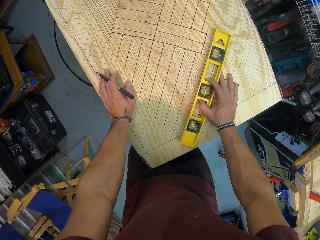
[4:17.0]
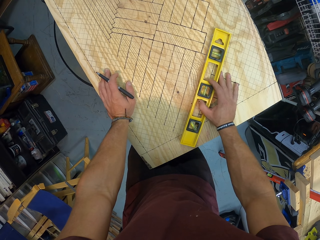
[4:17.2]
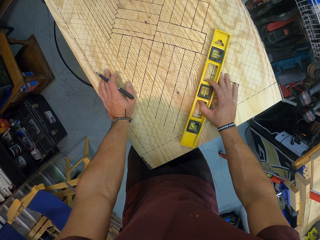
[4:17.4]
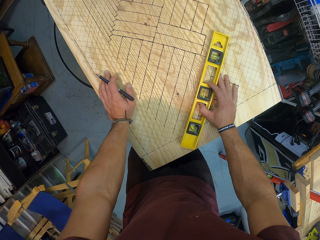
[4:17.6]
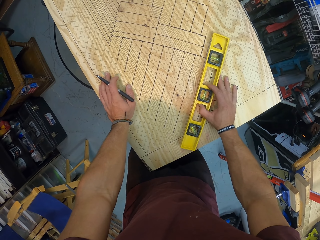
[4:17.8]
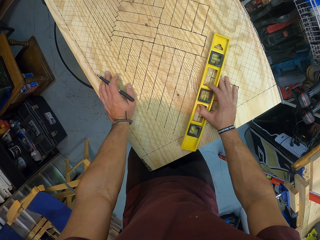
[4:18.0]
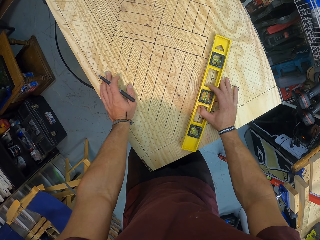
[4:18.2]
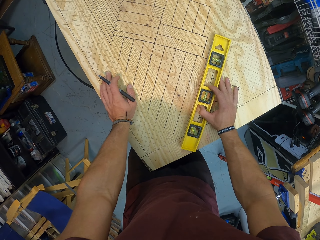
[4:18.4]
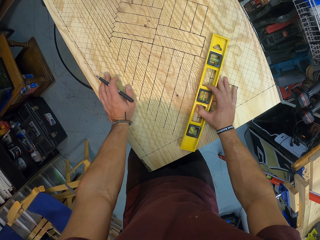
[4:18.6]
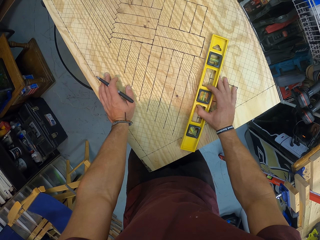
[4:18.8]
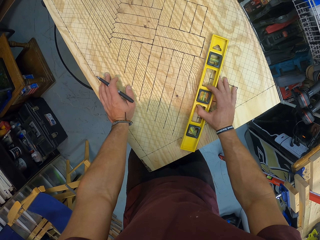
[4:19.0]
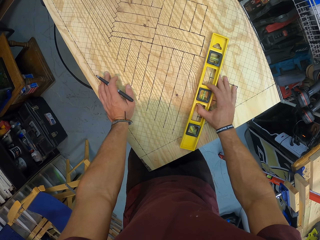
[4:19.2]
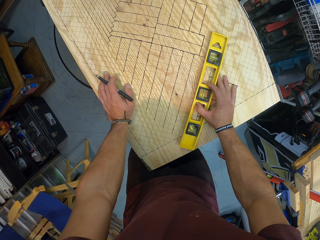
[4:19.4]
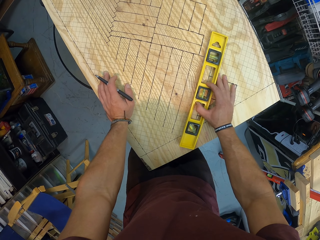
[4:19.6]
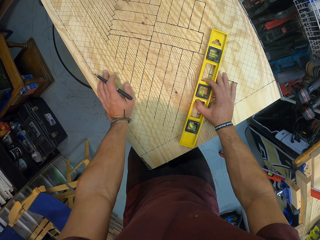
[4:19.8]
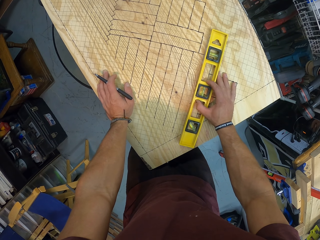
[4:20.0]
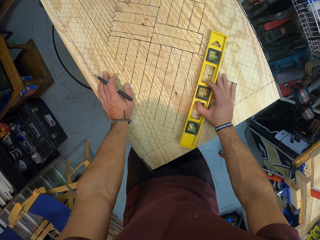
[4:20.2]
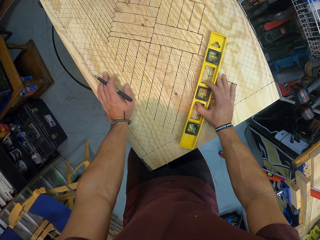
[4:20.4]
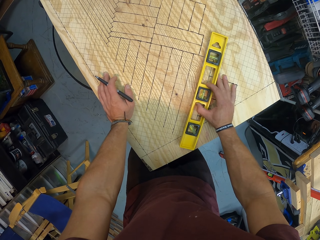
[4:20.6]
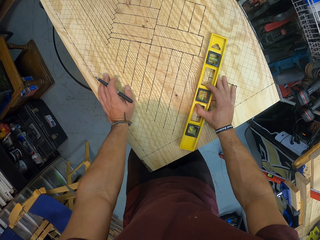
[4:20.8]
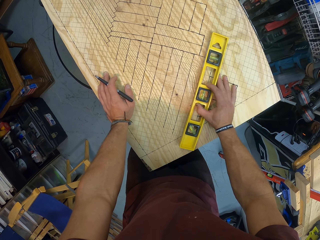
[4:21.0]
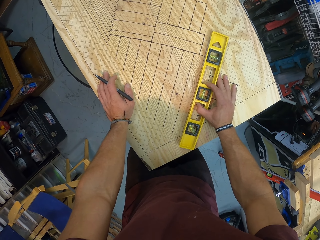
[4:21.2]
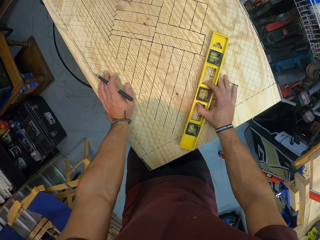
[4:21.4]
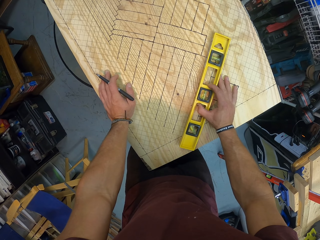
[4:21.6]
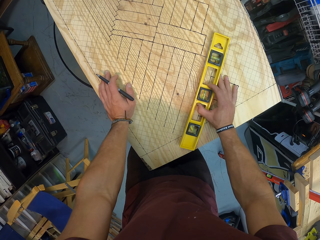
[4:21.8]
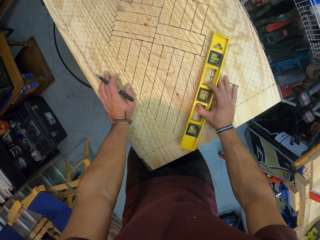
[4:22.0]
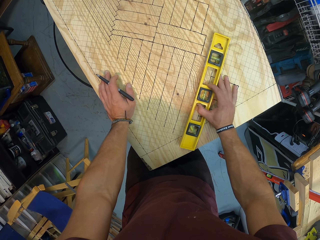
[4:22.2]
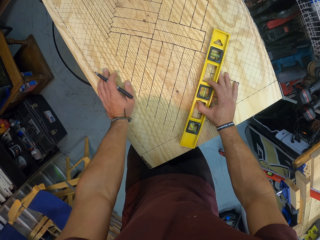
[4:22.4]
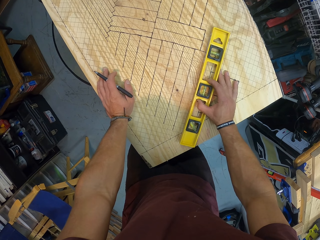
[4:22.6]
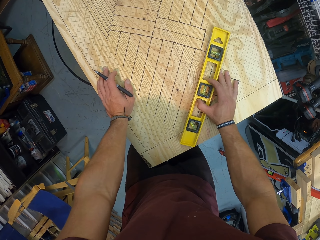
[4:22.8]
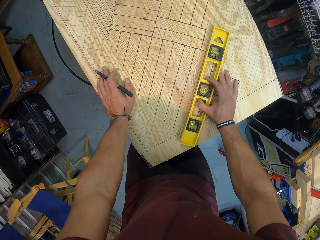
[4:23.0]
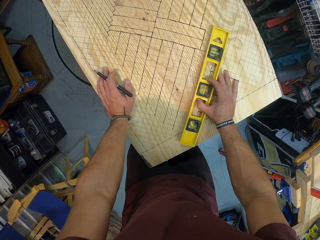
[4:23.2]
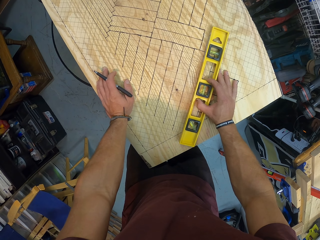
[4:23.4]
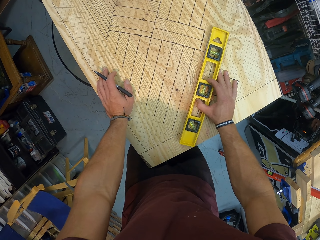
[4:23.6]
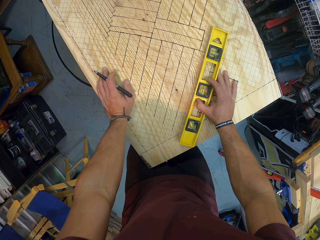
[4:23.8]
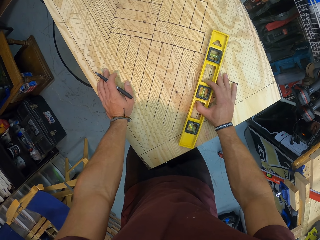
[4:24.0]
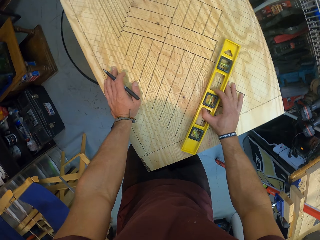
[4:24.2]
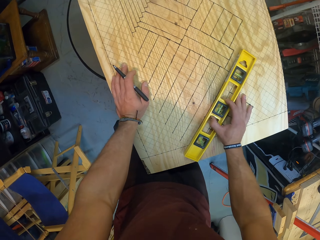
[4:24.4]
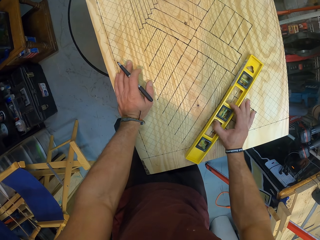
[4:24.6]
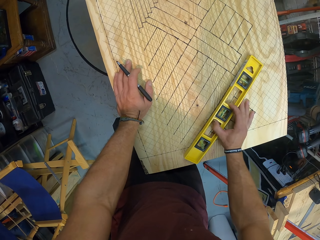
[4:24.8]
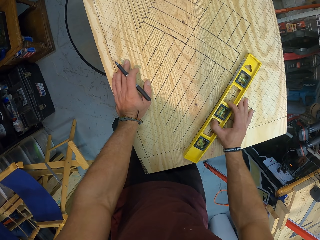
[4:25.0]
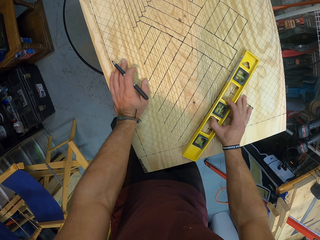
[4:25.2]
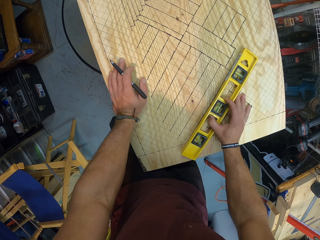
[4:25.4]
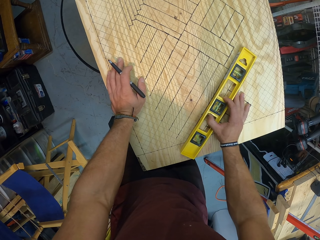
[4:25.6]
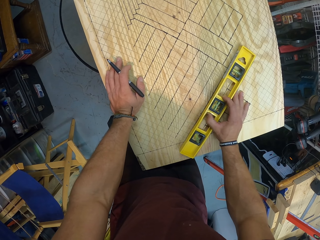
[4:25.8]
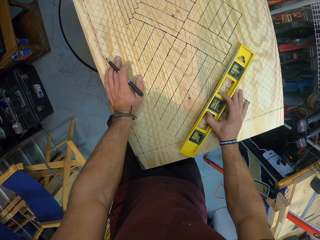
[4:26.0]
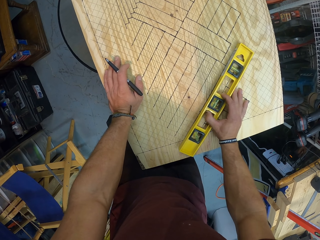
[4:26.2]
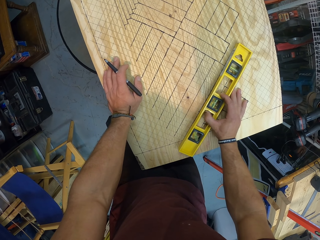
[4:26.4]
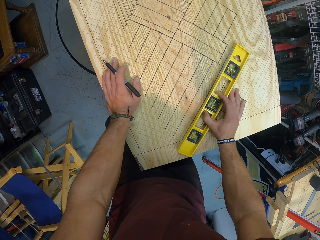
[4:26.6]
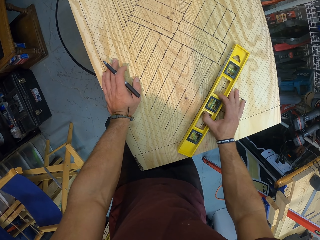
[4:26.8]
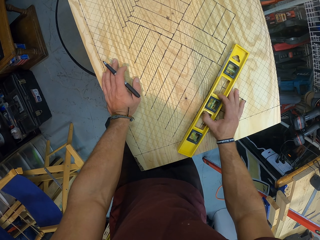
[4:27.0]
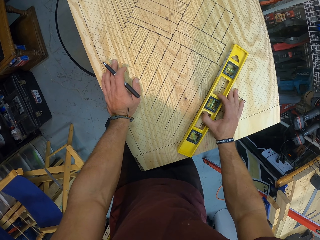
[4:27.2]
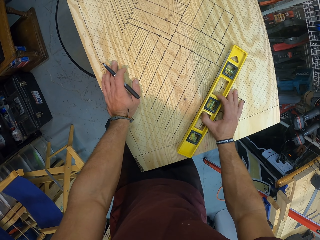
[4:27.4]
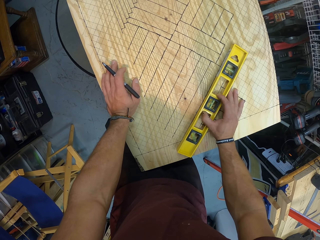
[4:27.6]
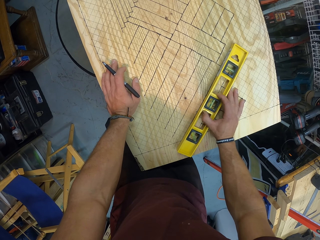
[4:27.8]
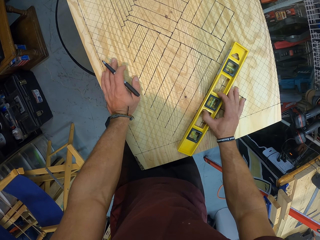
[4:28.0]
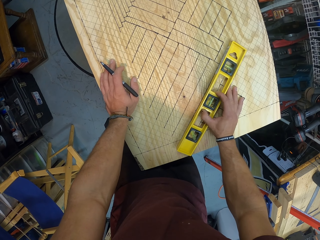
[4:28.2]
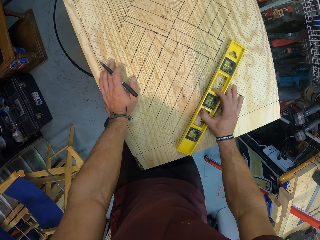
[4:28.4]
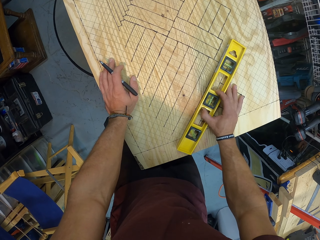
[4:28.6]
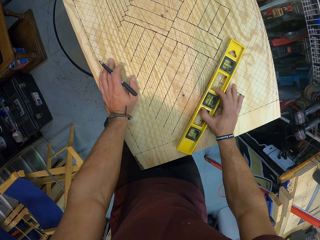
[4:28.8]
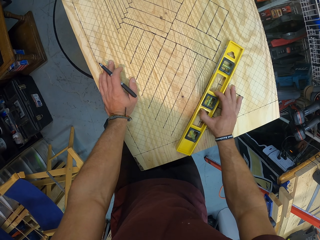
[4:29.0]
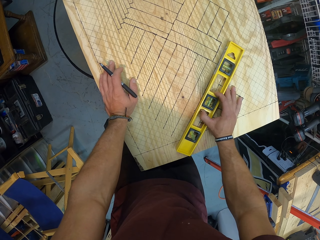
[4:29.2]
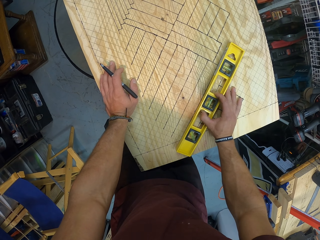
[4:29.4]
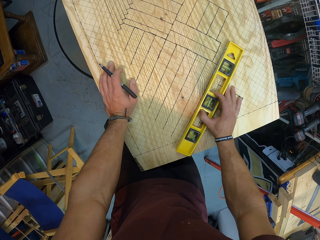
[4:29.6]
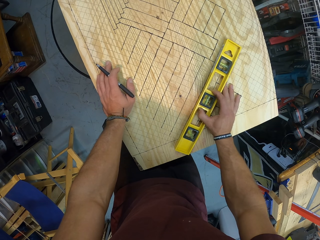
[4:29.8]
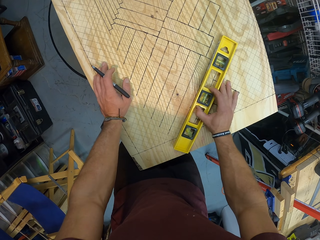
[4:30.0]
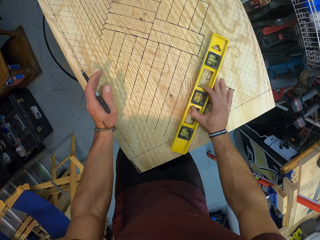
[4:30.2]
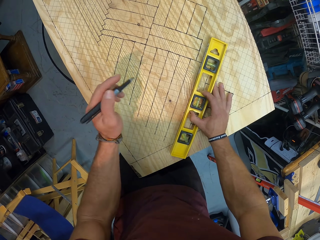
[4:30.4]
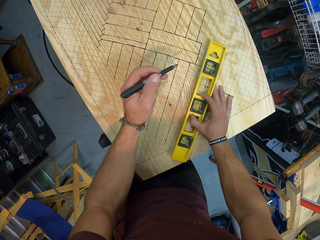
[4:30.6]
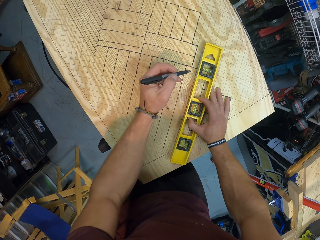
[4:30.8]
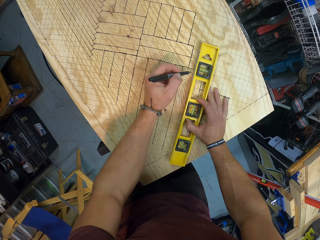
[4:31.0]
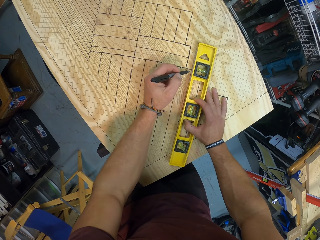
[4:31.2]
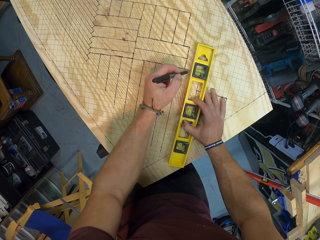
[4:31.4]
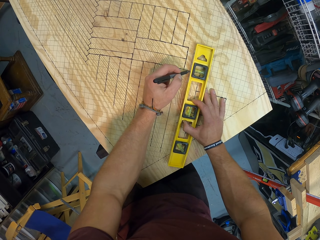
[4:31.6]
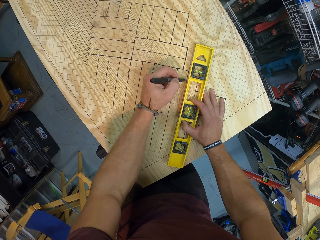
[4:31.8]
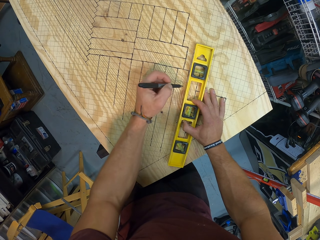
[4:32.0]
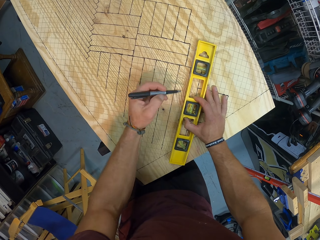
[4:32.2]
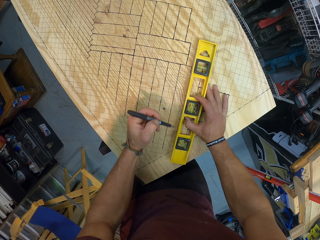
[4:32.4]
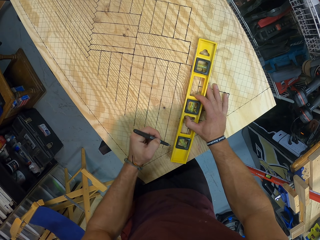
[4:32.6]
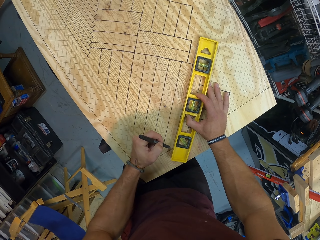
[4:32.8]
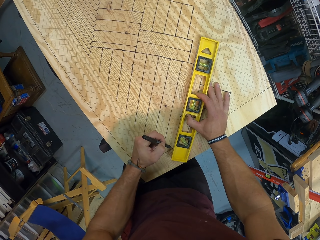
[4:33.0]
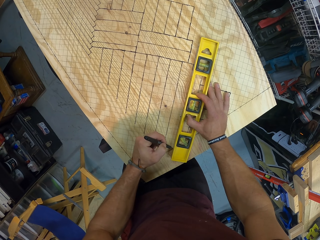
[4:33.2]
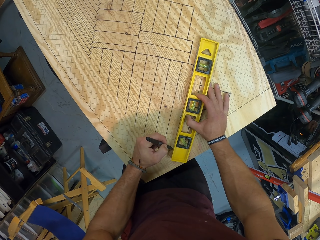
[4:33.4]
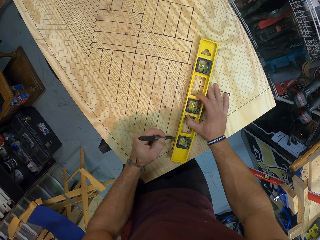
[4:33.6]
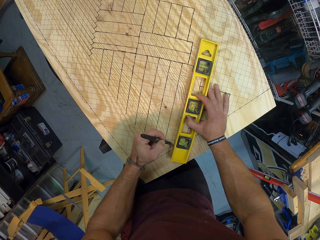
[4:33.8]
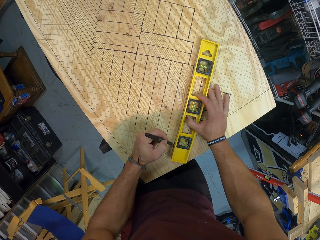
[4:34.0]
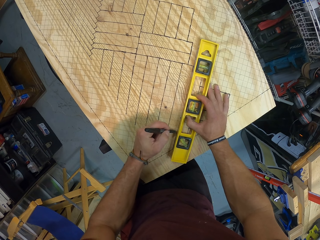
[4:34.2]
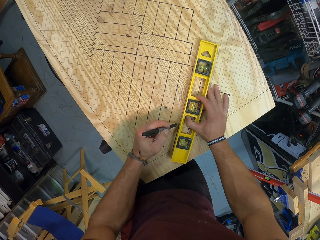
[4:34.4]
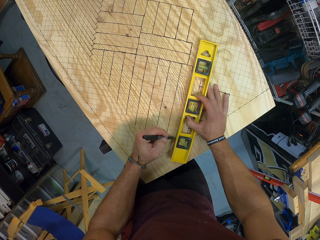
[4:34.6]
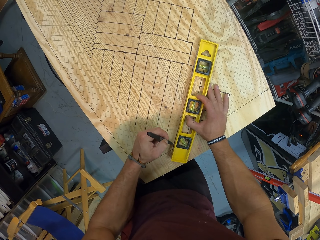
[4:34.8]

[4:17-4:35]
The camera wearer aligns a torpedo on the board. He measures the wooden board with the spirit level in his right hand. He draws a line on the wooden board with the pen with his left hand.

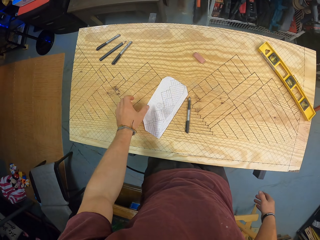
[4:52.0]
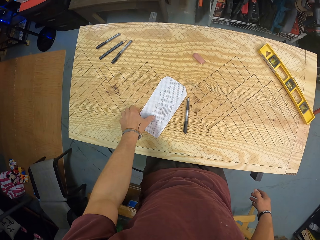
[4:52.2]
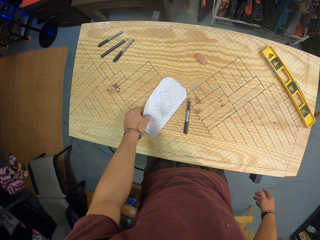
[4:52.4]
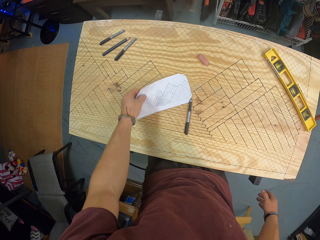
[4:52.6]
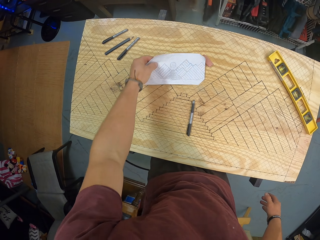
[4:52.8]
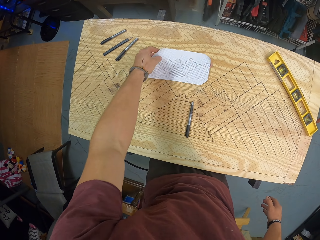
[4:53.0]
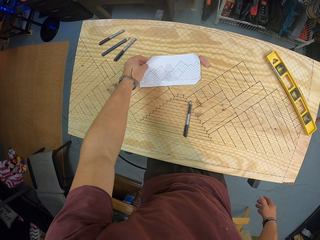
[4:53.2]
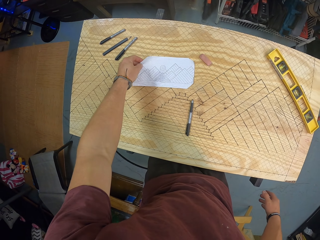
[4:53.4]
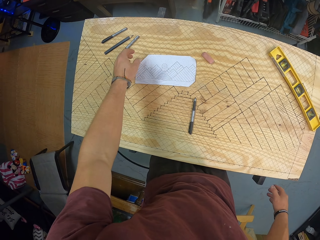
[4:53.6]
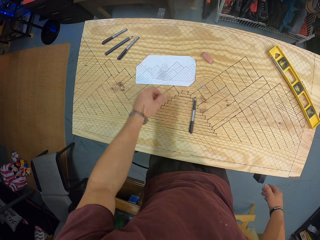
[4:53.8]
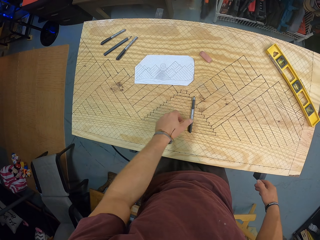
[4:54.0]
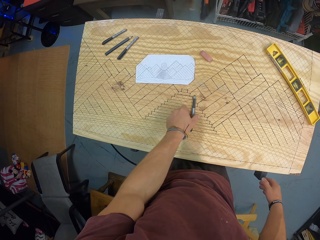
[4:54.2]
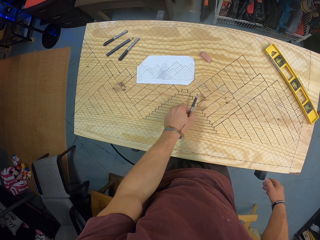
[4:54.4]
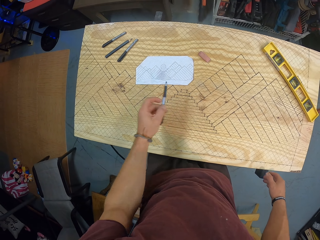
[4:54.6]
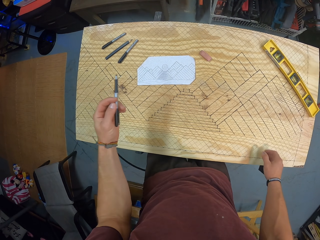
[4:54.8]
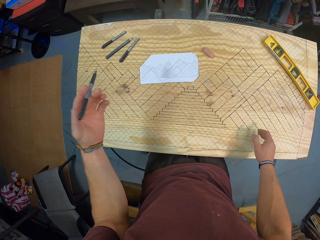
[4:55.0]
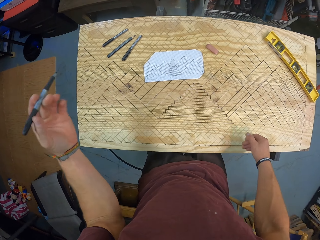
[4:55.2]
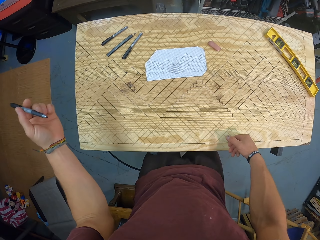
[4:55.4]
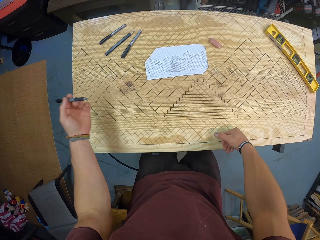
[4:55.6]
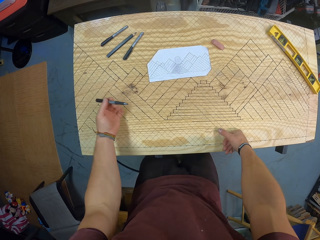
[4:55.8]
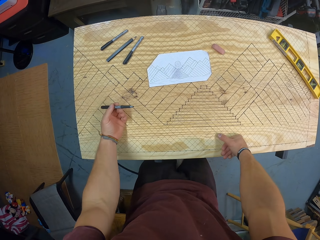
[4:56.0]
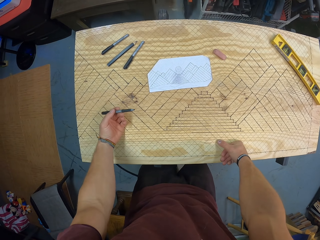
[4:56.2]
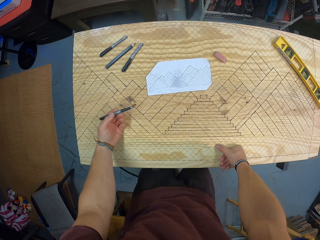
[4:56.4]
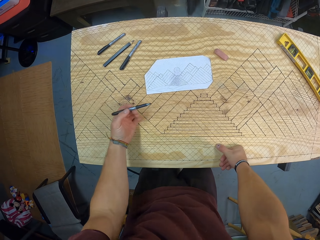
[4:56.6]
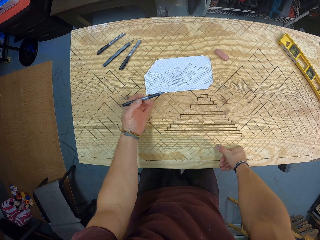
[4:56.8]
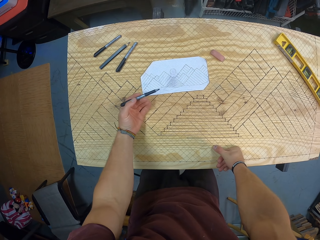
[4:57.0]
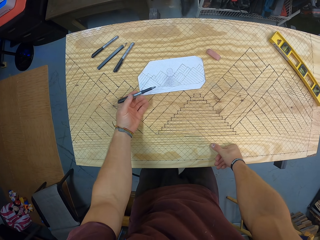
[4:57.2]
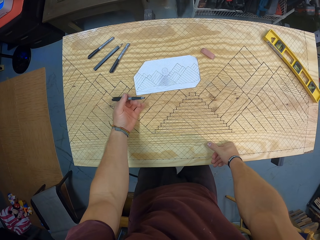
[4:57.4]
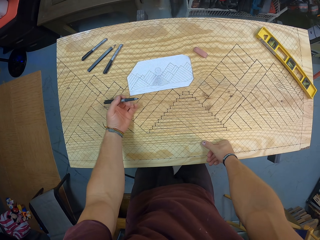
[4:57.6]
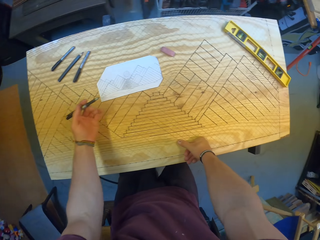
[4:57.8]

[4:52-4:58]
The camera wearer moves a paper on the table with his left hand. He picks up the pen from the table with his left hand. He places his right hand on the table. He places his left hand on the table.
